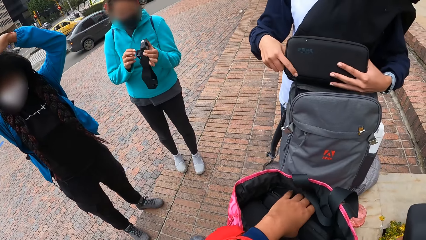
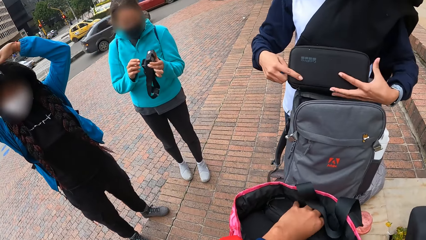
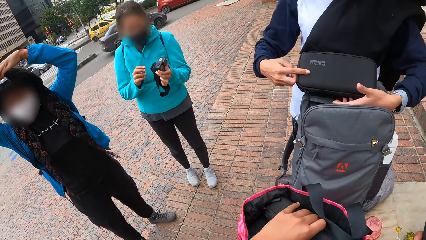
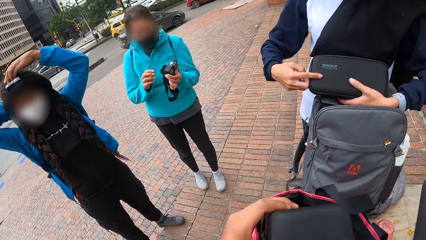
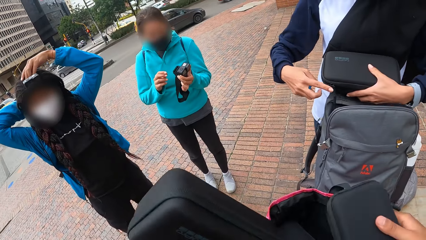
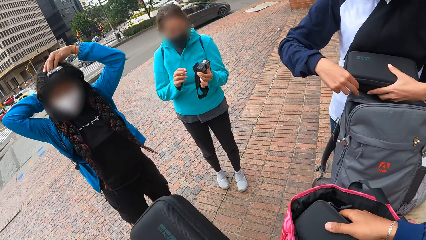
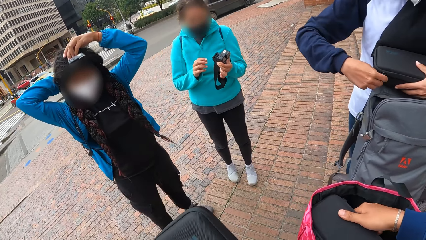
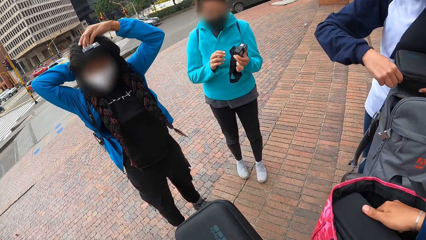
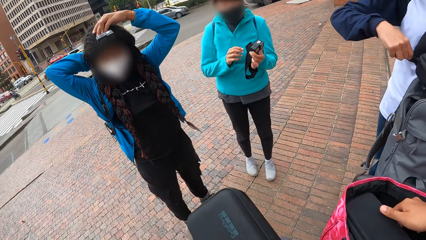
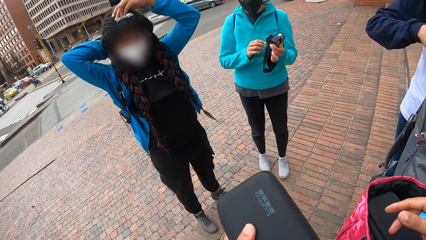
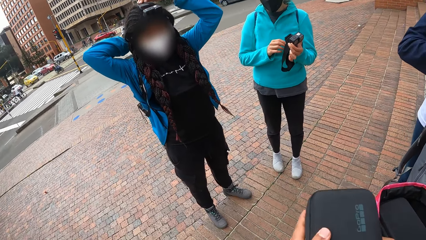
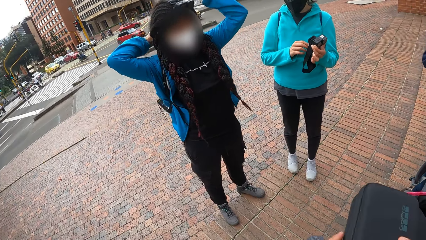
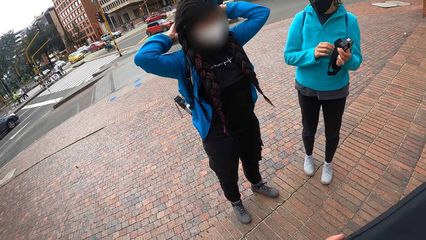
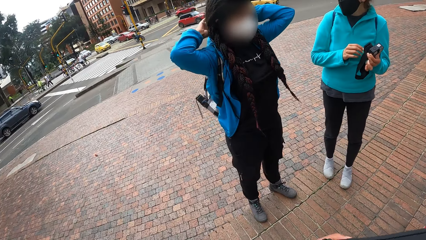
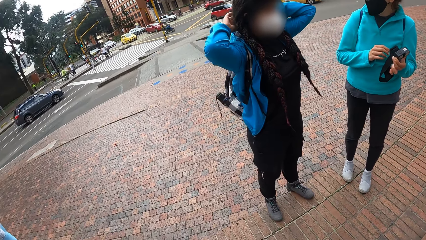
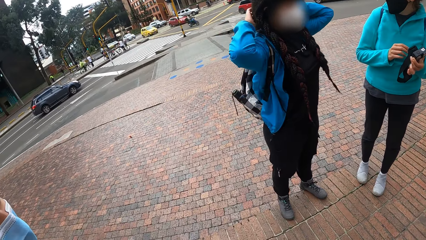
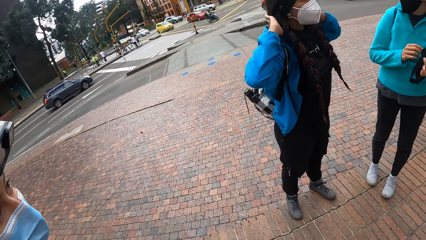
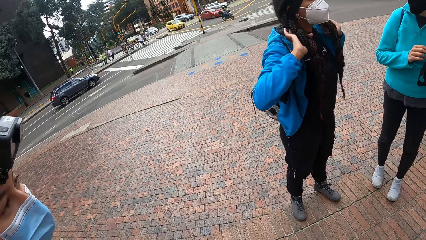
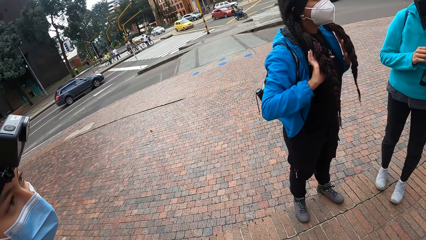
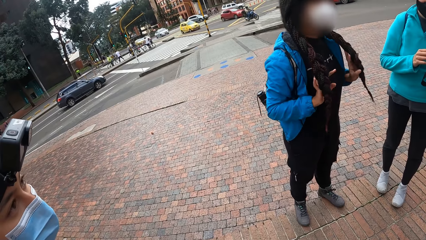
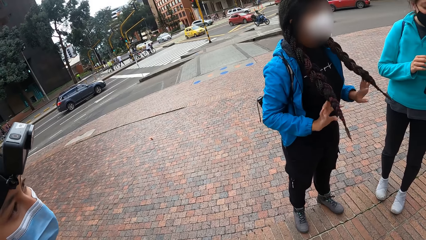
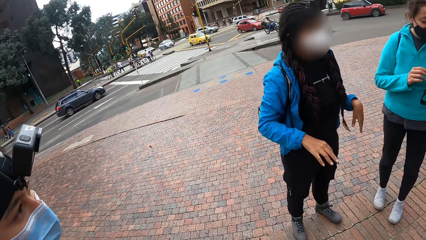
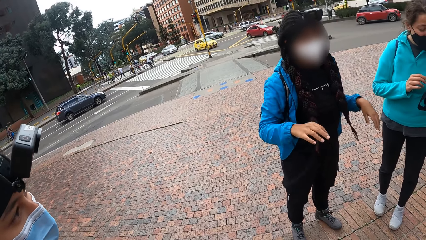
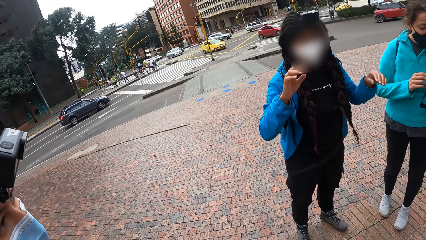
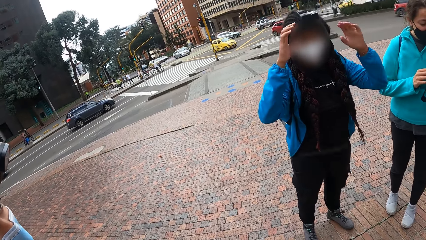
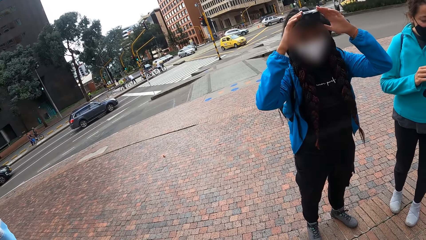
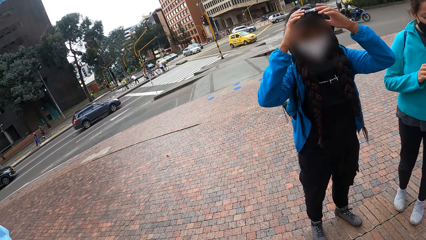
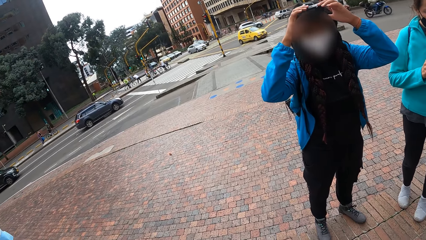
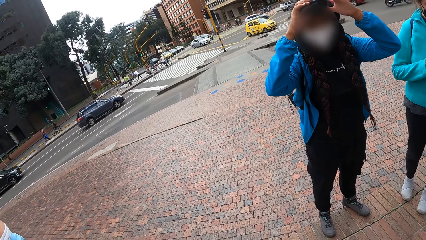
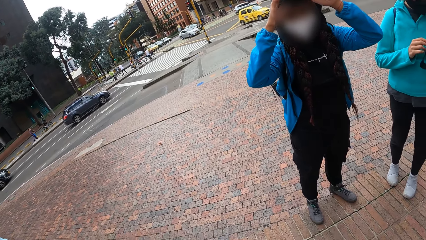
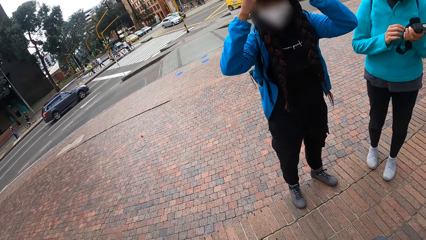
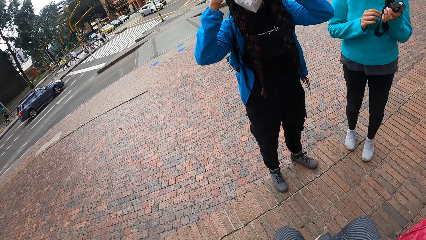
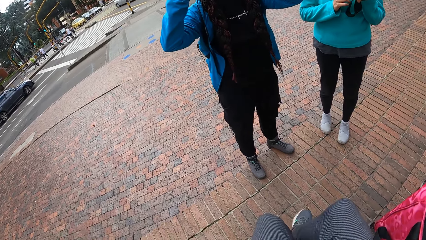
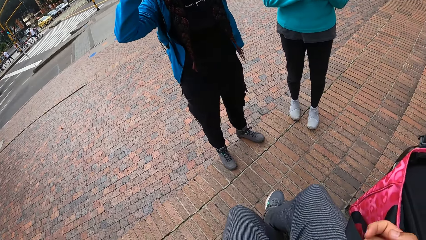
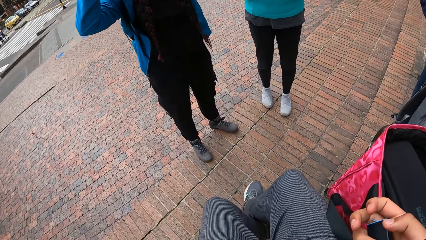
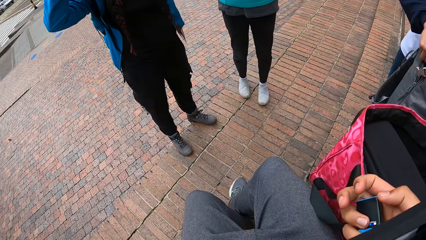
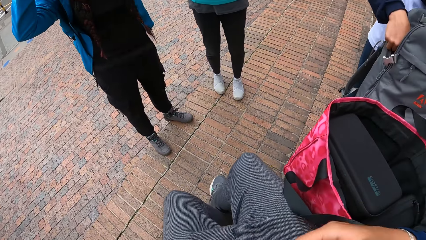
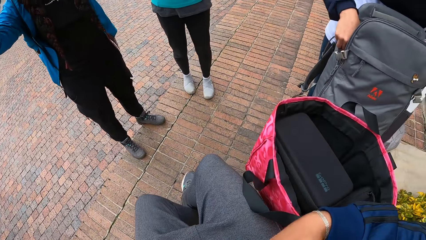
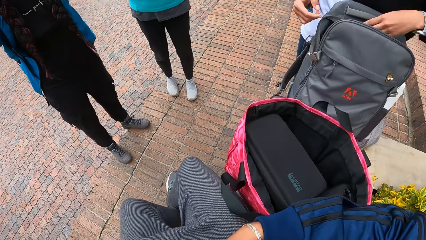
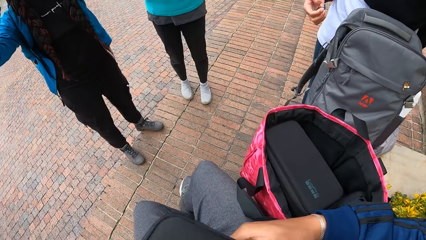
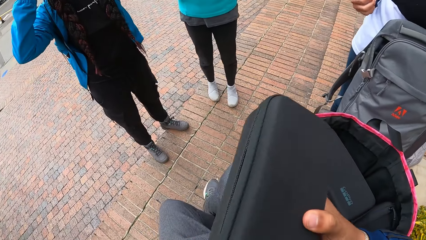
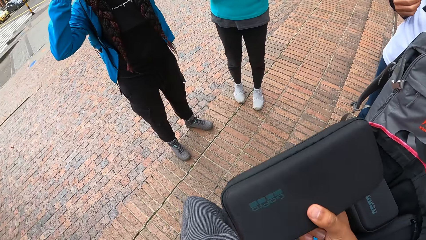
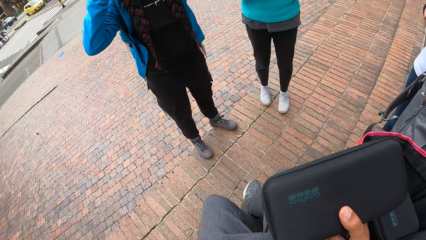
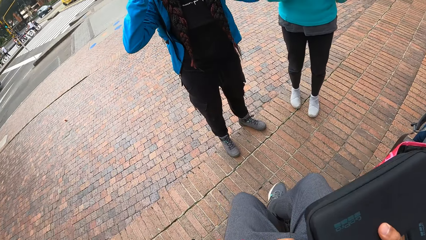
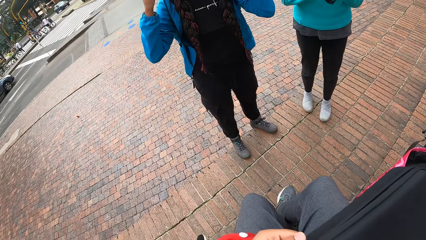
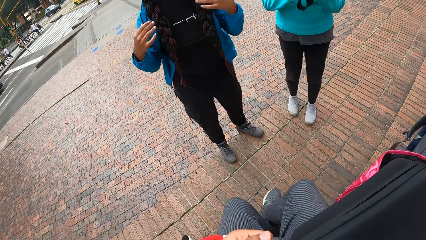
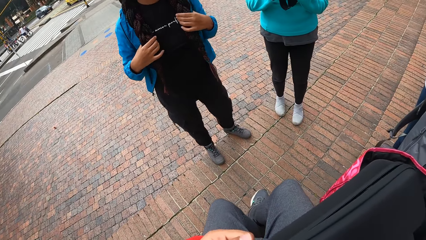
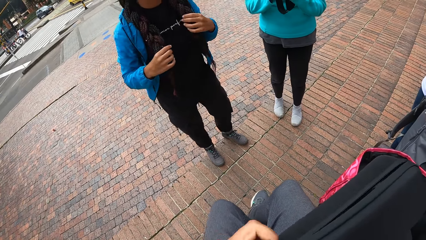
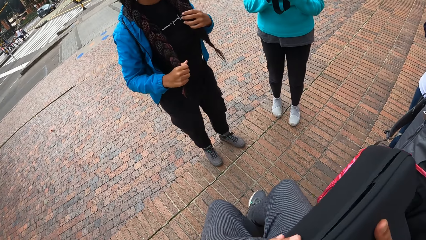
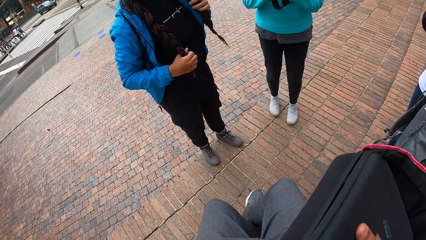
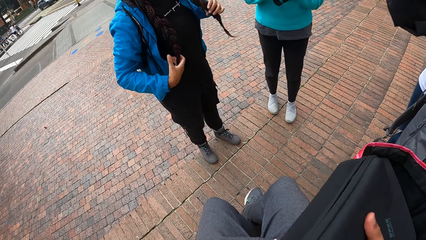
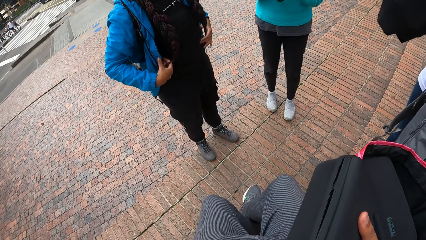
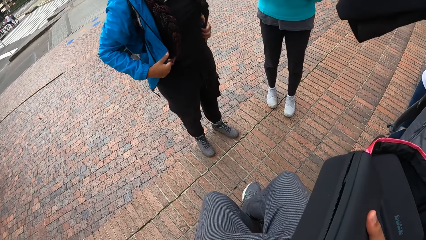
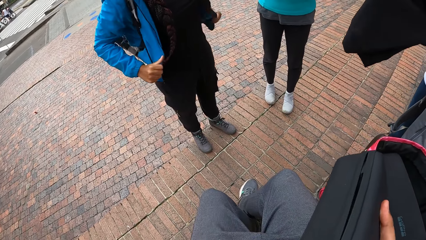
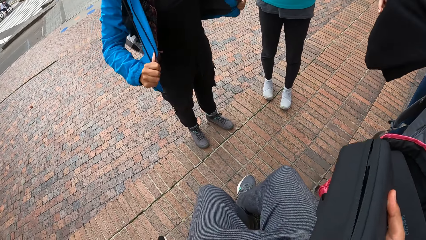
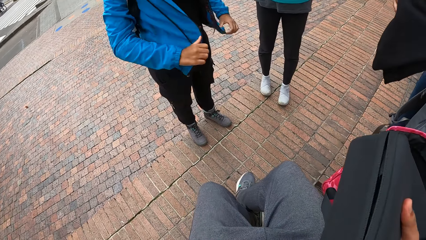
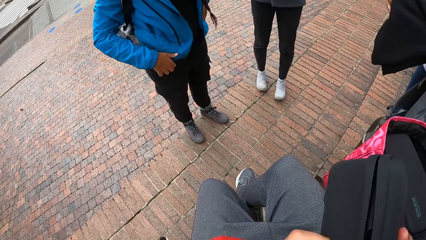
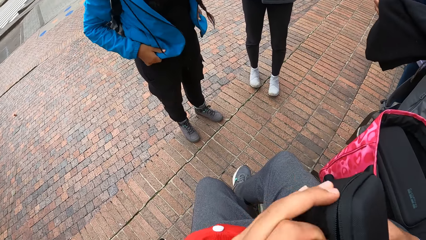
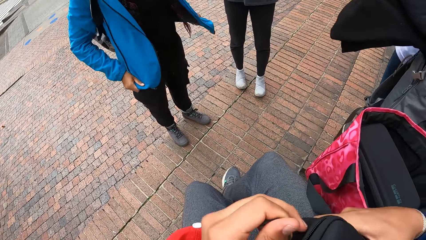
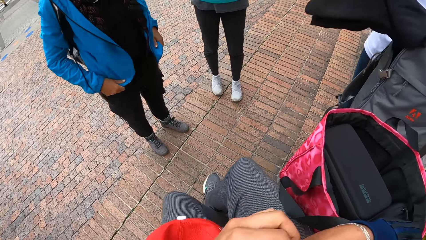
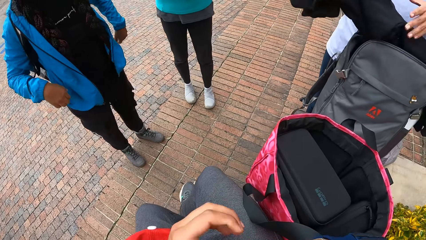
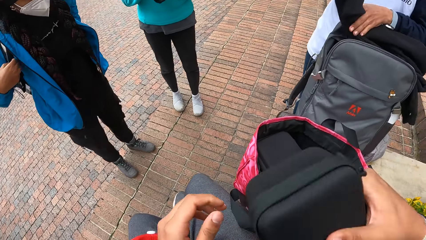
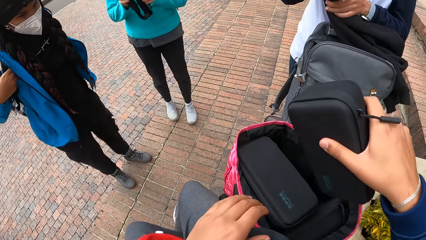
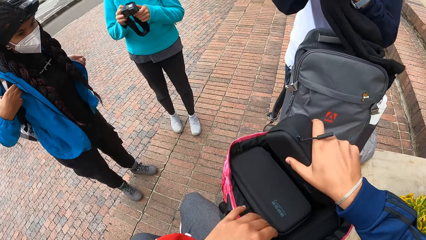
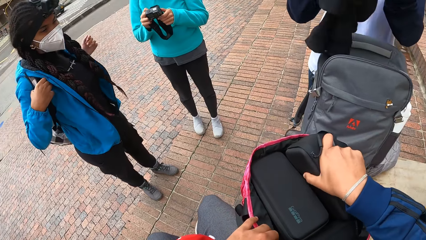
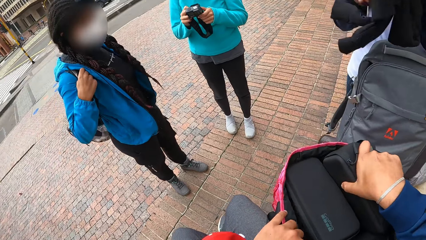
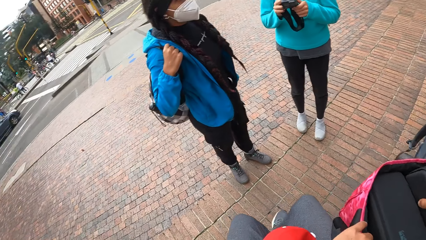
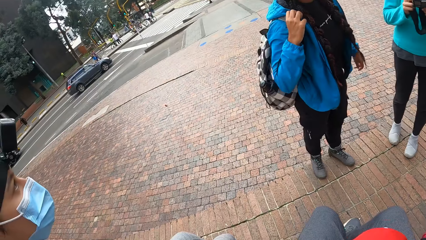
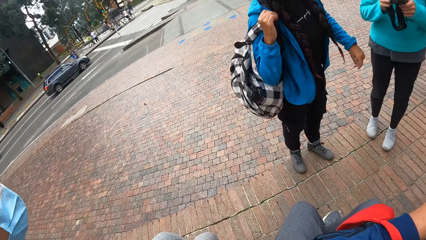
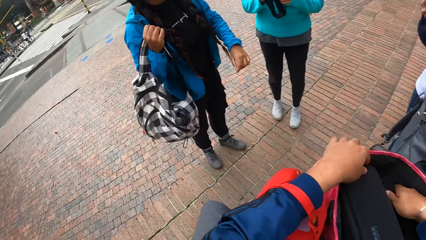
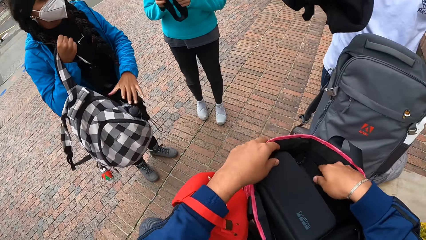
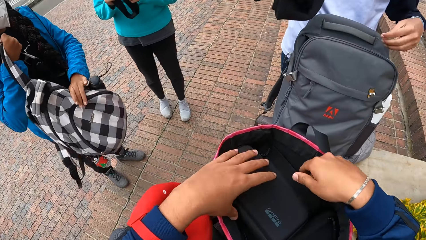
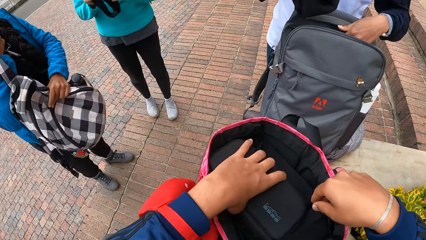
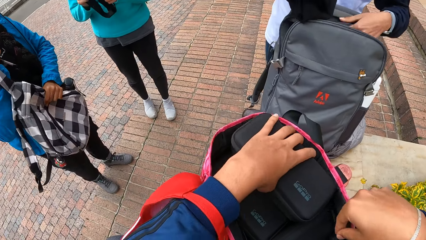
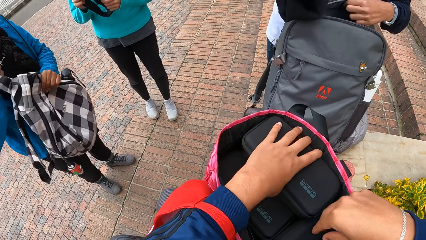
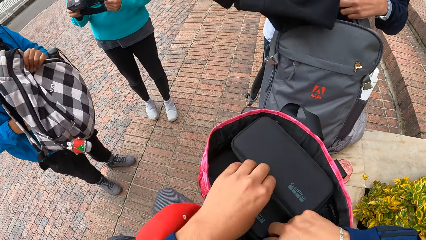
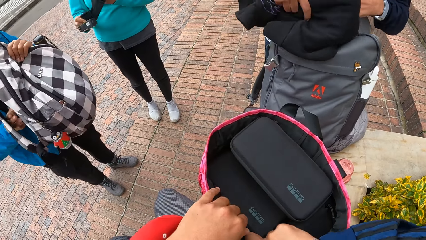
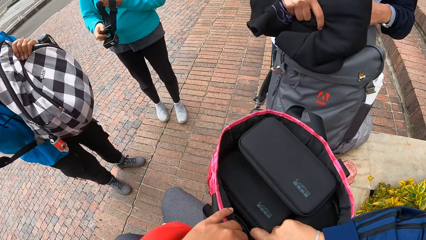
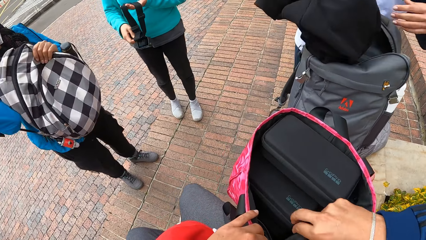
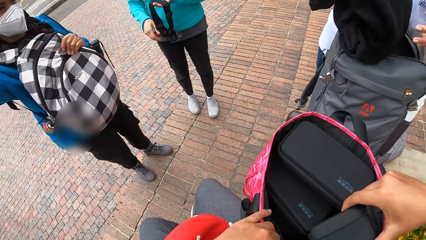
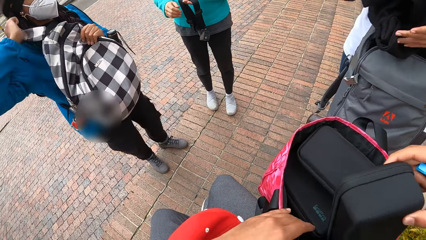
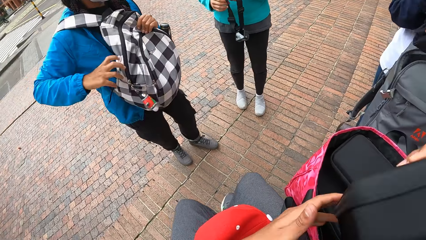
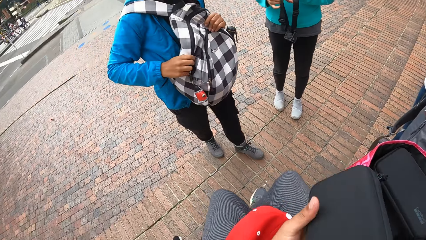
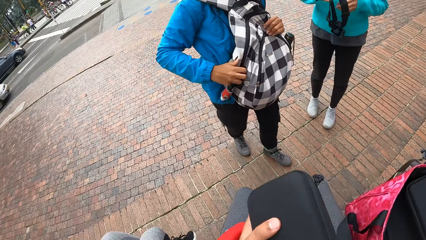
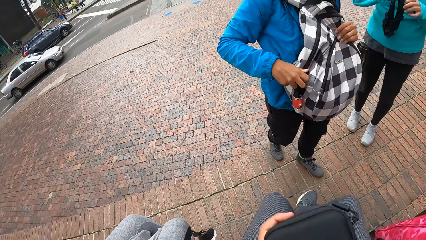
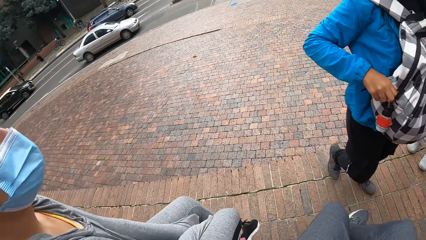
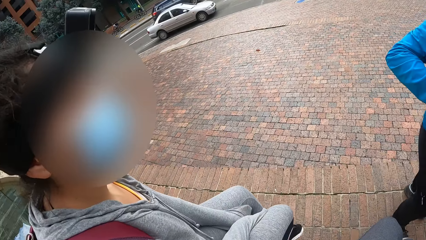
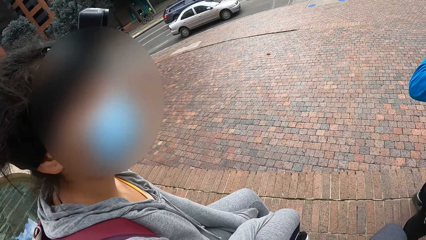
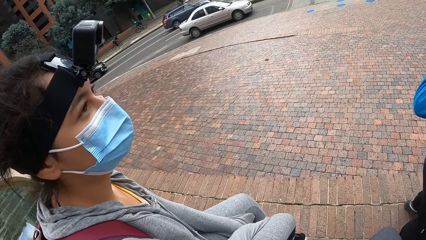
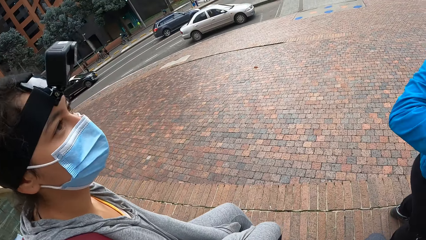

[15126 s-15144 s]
The camera wearer takes the bag. A woman closes the purse with her hands. The camera wearer puts the bag down. They close the purse with their hands. A man adjusts a cloth with his hands. The camera wearer inserts the purse into a bag with their right hand. Another woman removes a bag from her back with her right hand. The camera wearer looks around. They adjust the purse in the bag with their left hand and pick the purse from the bag with their right hand.
